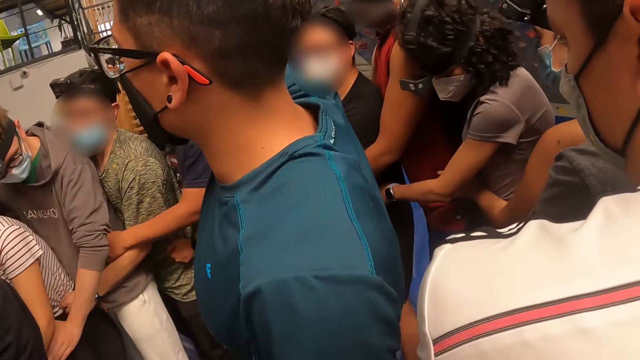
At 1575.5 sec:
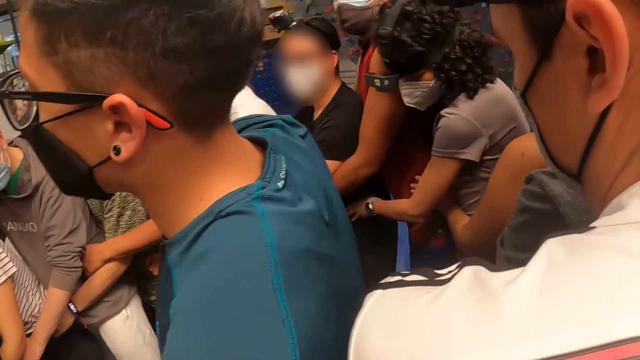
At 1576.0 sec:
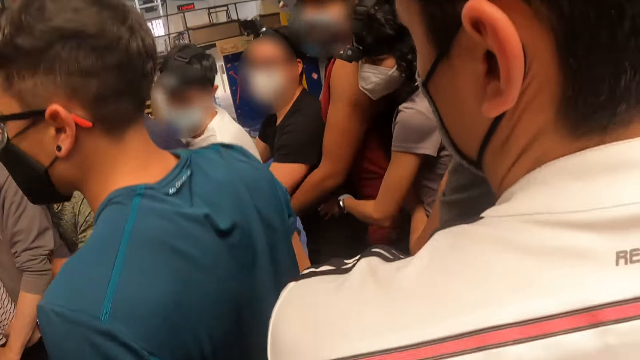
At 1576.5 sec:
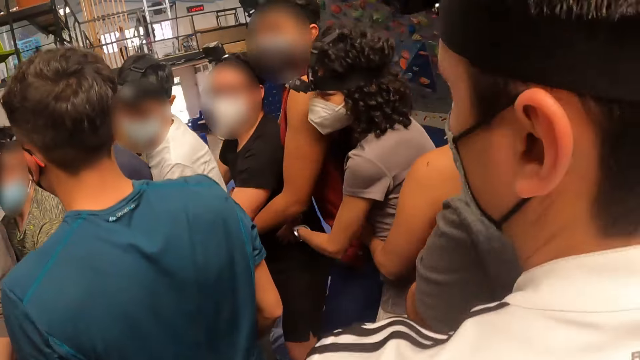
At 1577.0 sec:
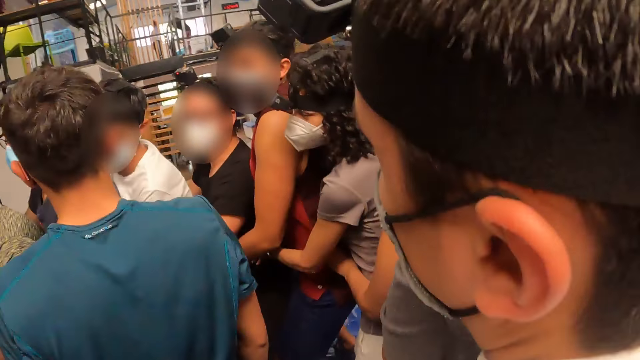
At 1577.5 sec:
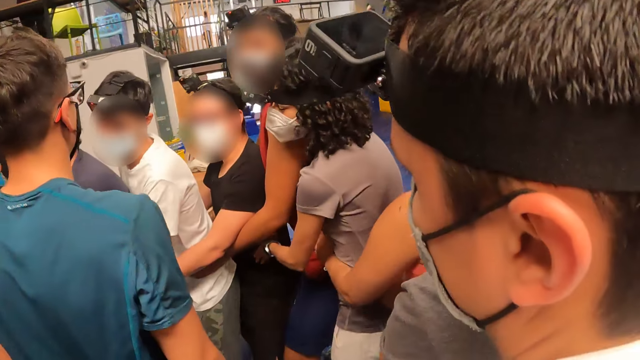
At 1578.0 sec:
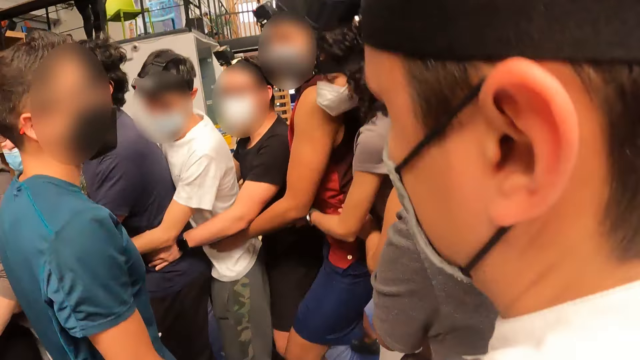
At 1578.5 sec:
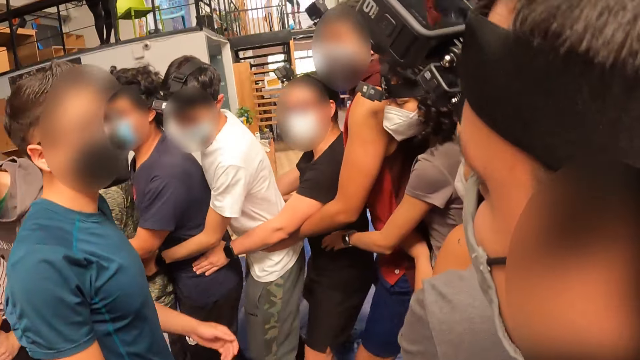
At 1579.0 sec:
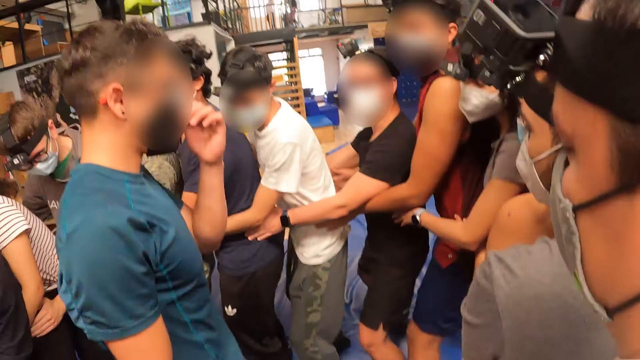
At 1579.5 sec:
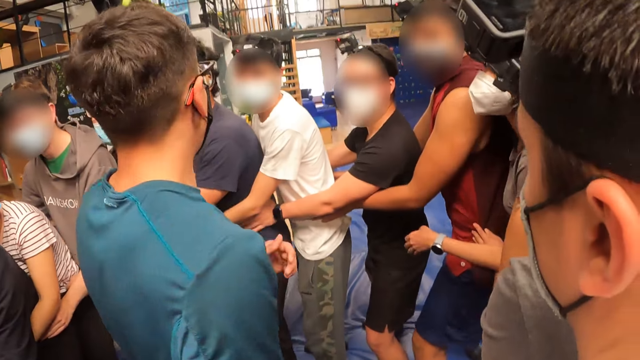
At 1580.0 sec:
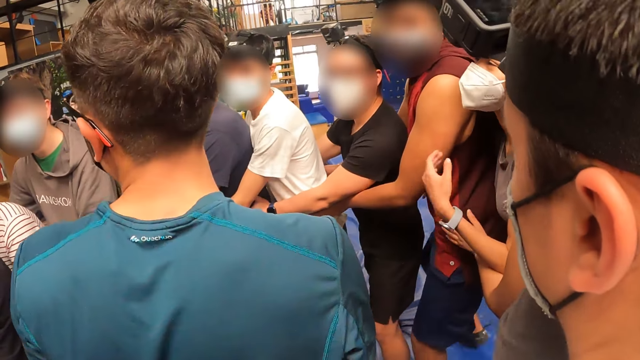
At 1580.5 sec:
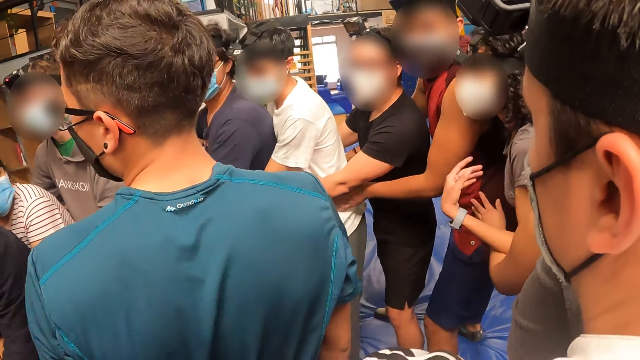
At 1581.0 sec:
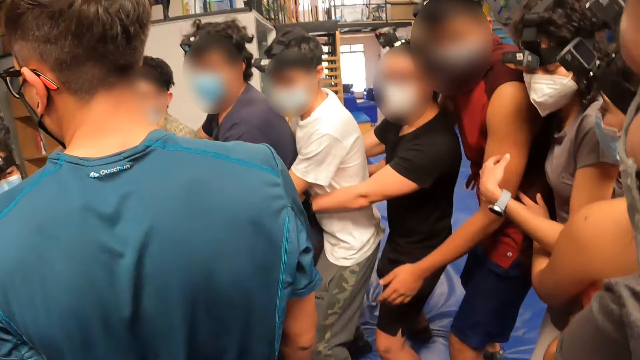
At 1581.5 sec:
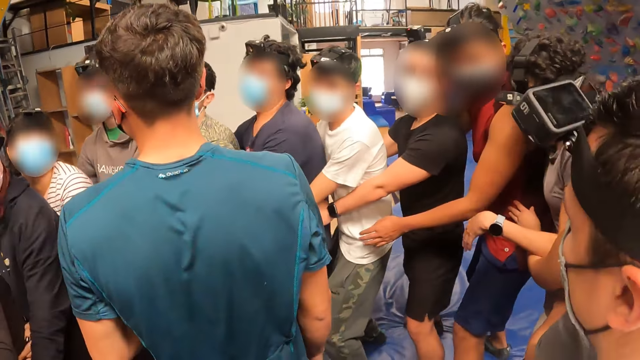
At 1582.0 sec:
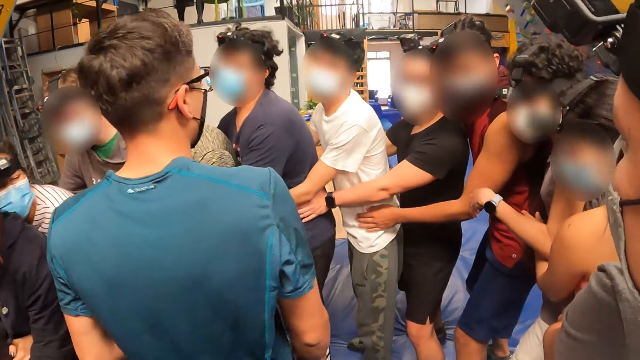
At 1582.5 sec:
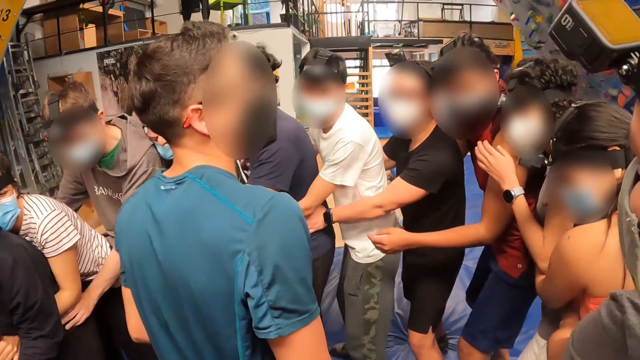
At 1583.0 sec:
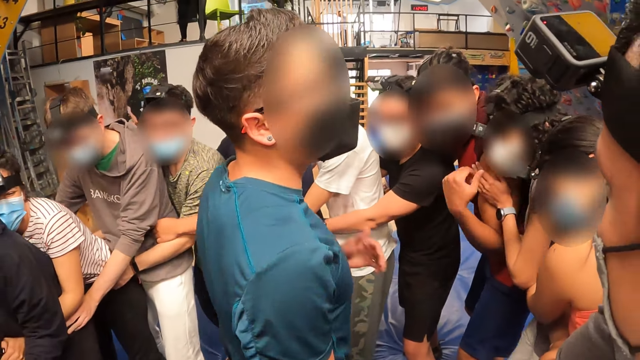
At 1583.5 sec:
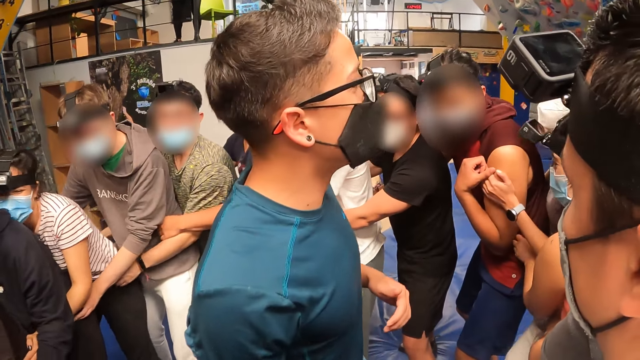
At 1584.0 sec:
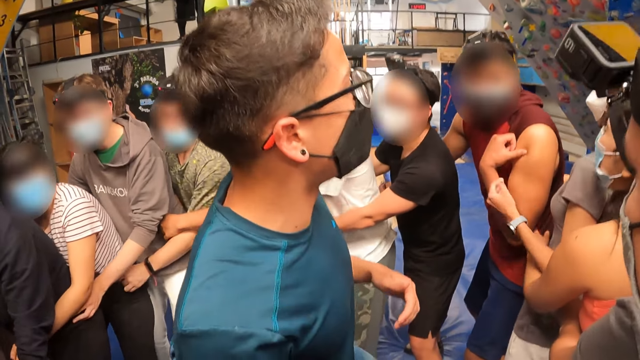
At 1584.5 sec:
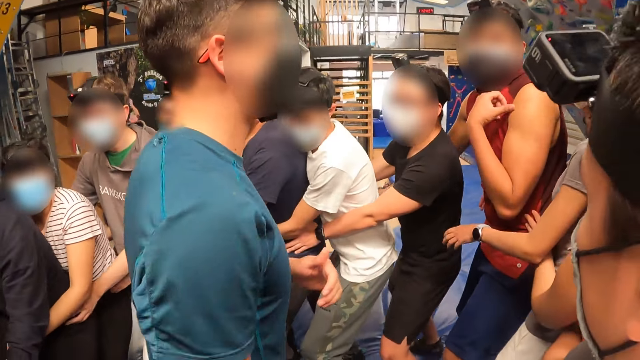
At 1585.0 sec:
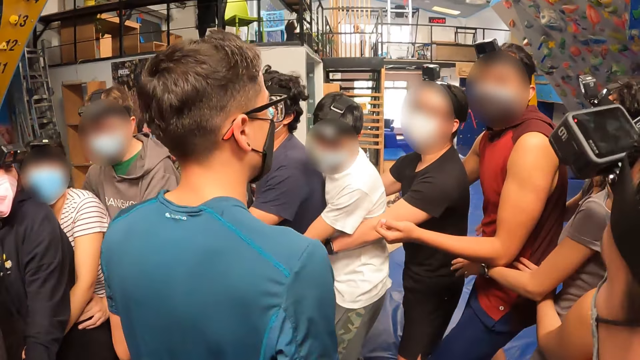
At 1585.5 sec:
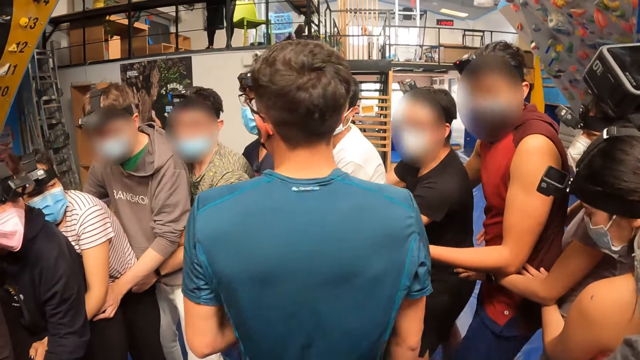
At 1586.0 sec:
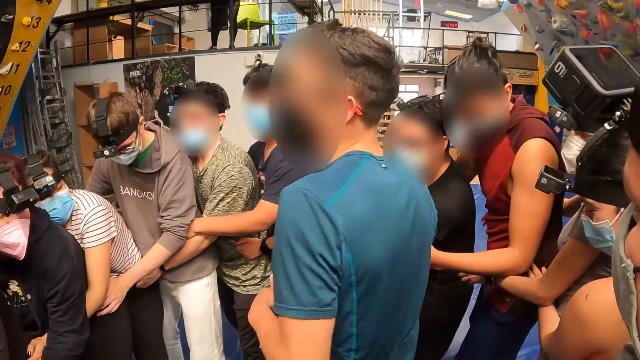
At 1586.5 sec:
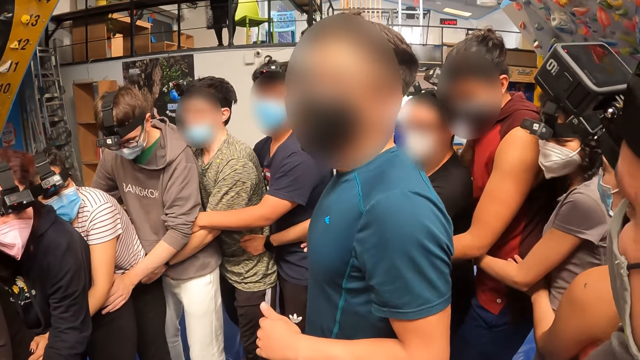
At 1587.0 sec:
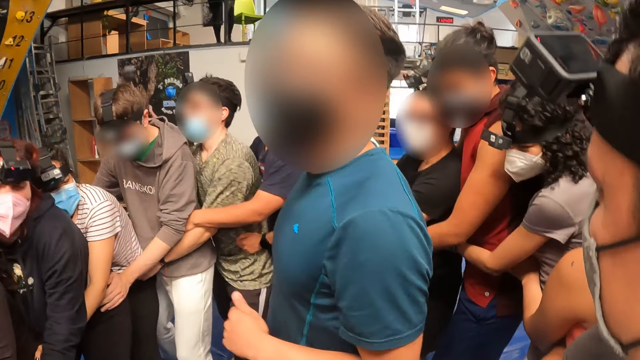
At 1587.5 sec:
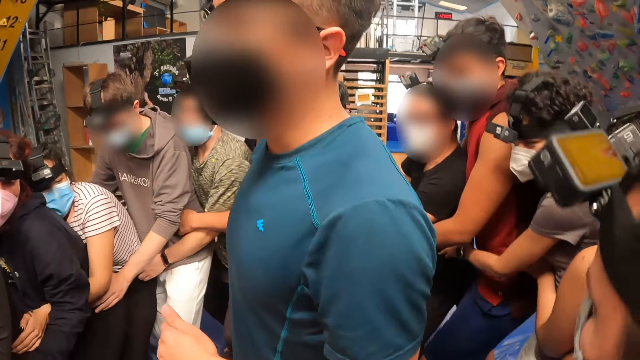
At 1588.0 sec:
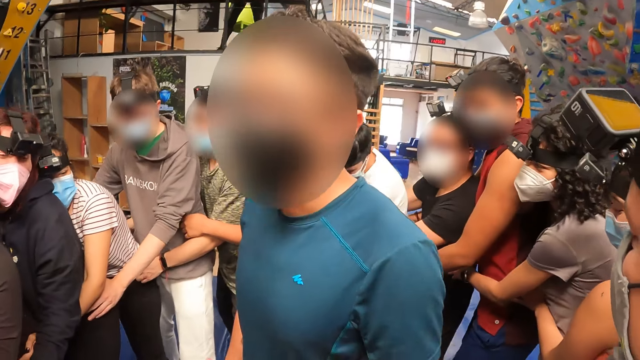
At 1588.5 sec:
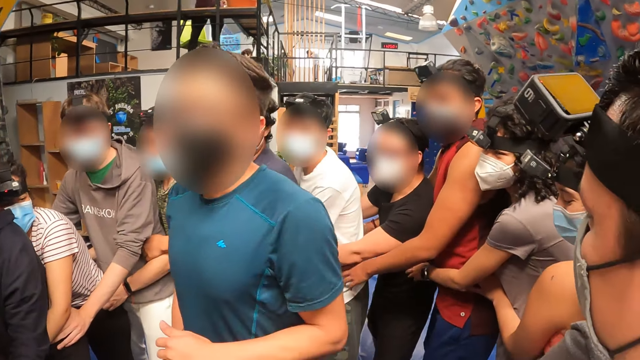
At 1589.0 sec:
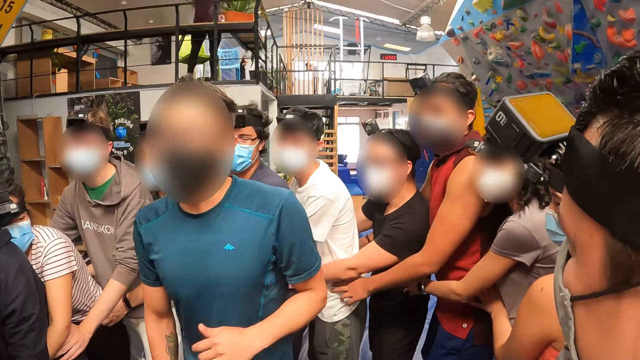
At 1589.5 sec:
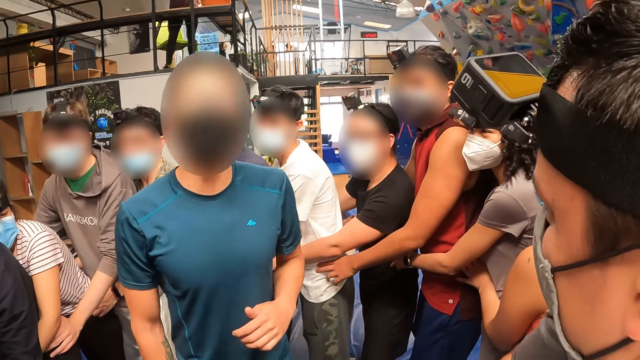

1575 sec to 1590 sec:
A man jumps and adjusts his face mask with his left hand. The man drops his hand, looks around, moves around and looks at the camera wearer.

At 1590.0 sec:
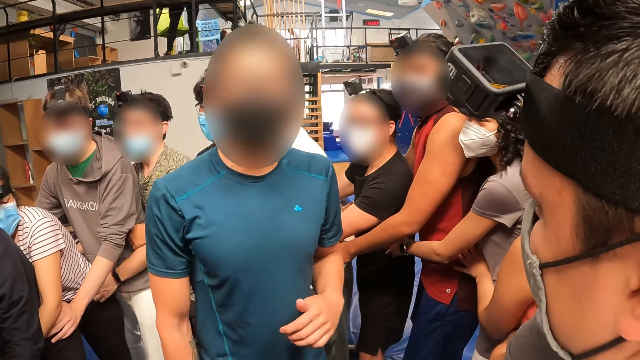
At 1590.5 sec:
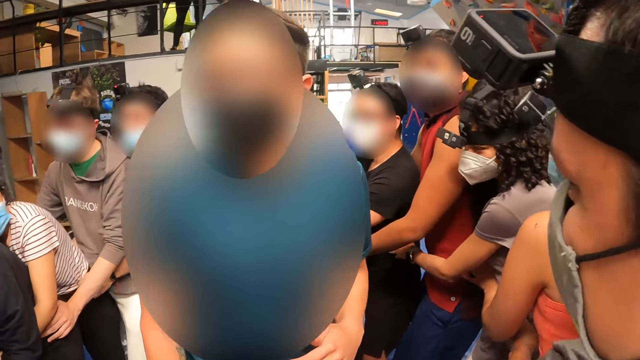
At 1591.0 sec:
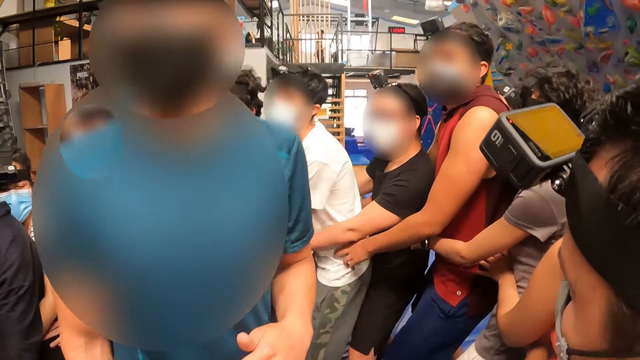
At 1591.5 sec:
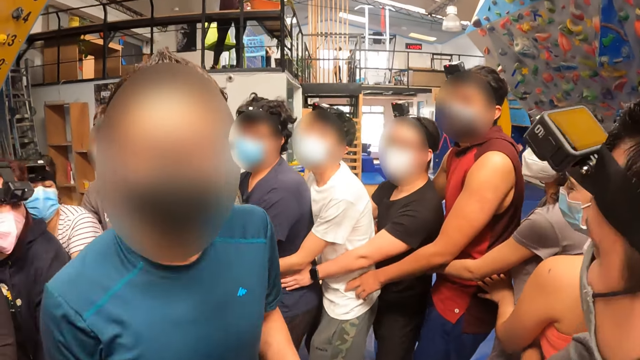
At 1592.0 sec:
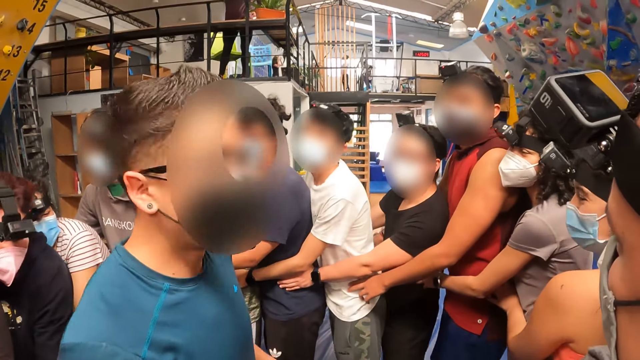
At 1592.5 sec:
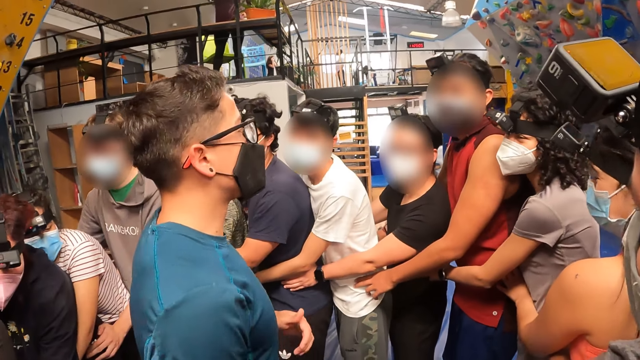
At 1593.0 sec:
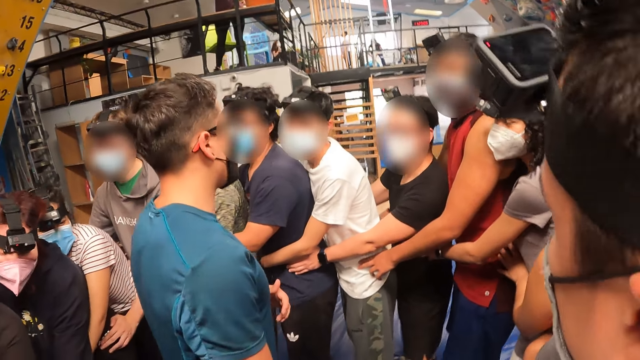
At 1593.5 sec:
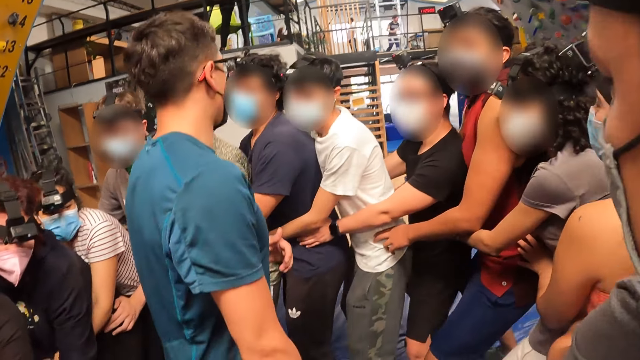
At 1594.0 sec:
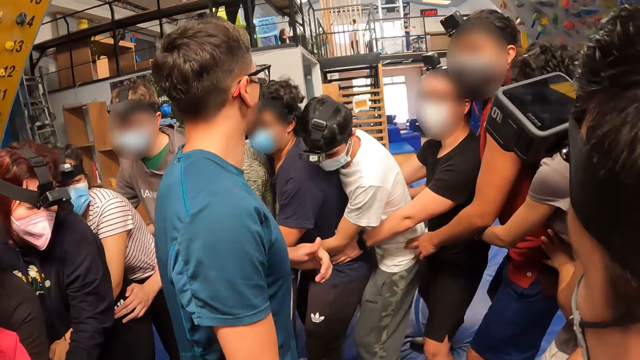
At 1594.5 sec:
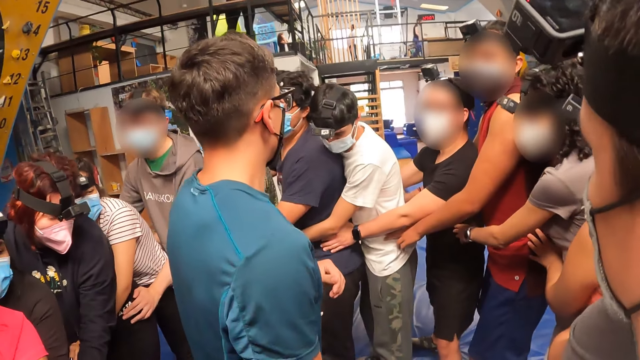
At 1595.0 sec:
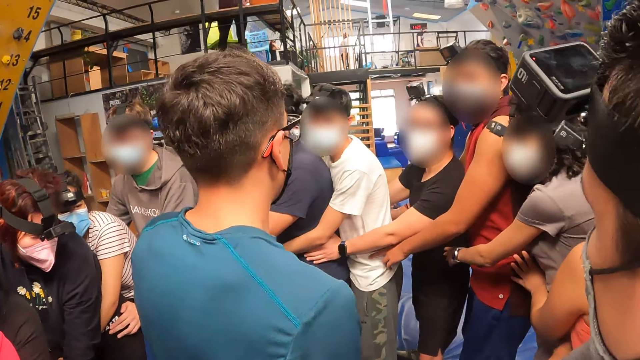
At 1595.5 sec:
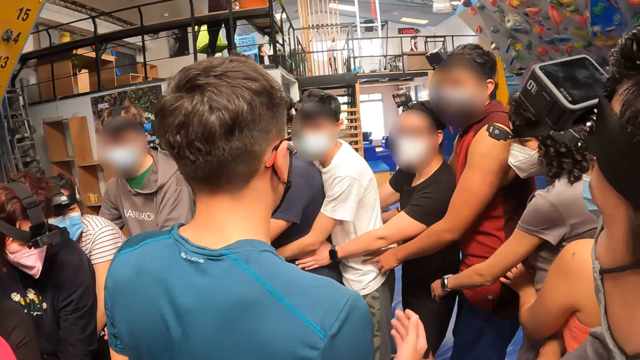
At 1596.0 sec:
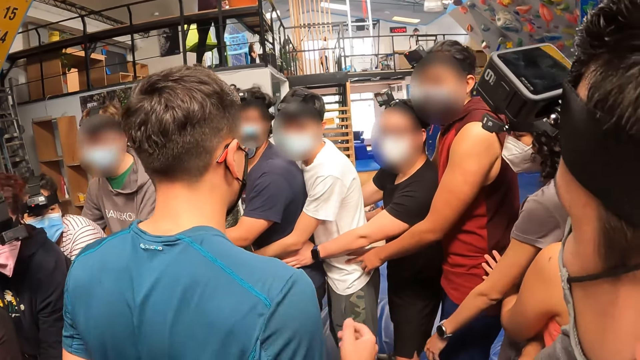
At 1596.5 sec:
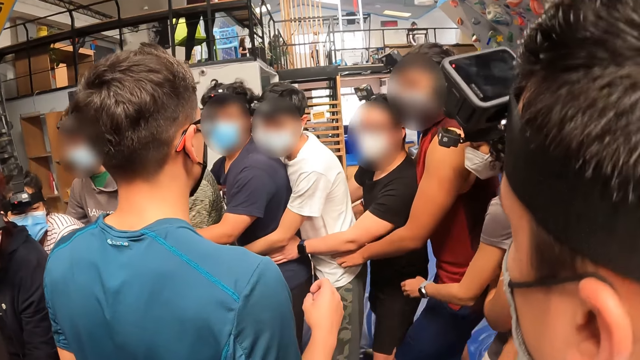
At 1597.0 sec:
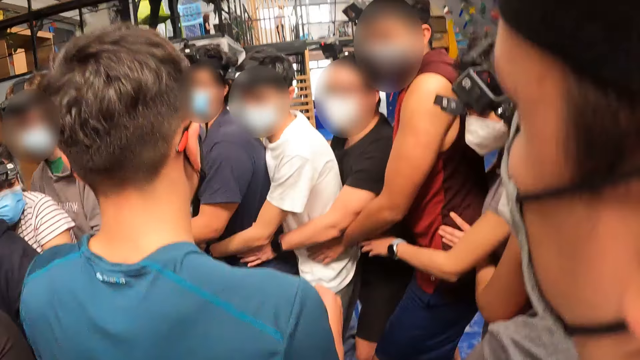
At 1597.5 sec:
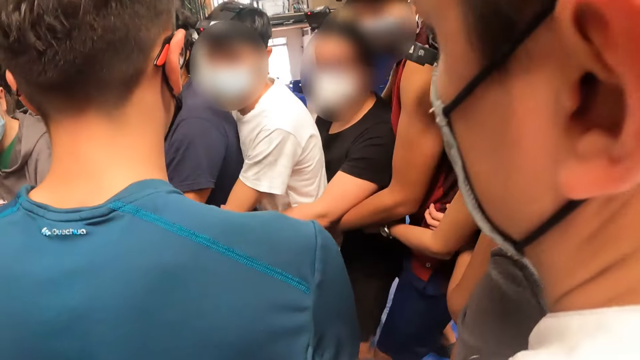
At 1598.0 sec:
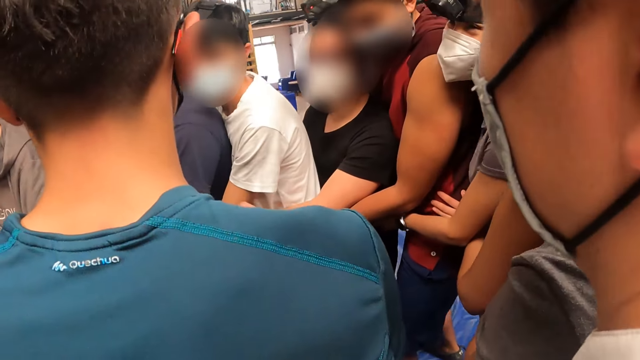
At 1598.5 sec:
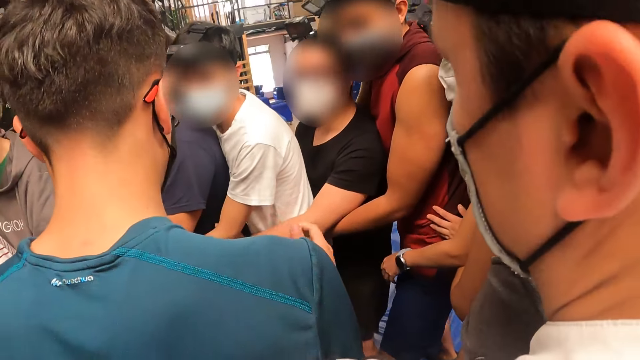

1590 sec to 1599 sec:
A man looks around and jumps.
